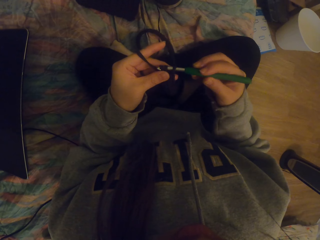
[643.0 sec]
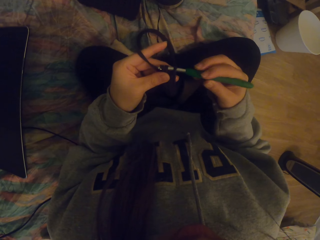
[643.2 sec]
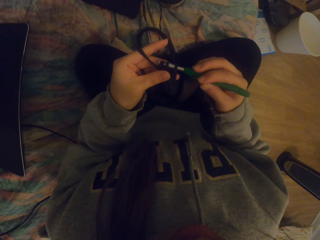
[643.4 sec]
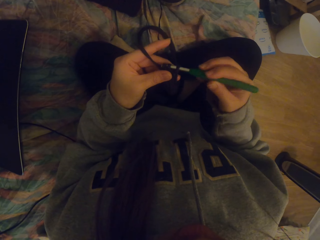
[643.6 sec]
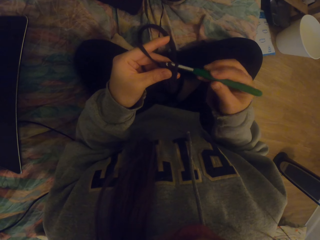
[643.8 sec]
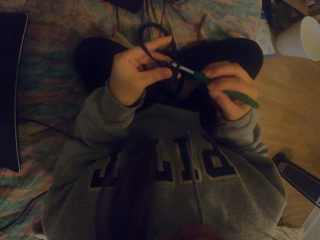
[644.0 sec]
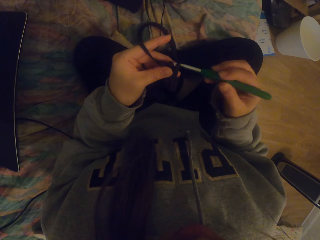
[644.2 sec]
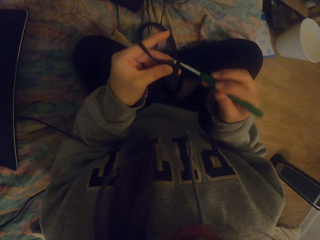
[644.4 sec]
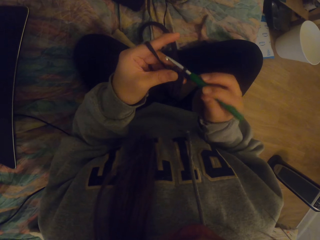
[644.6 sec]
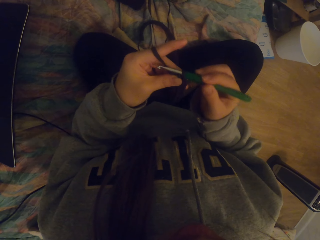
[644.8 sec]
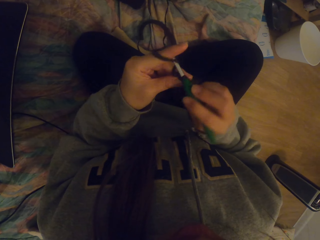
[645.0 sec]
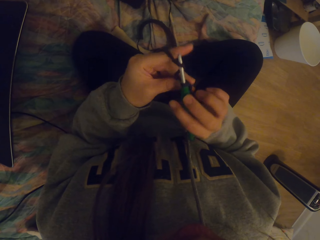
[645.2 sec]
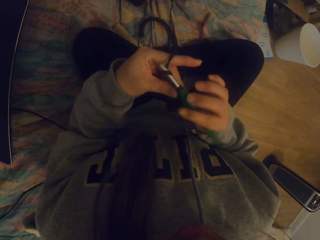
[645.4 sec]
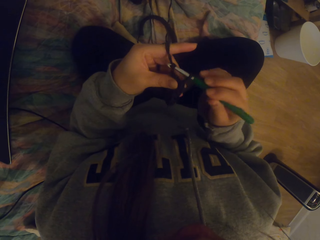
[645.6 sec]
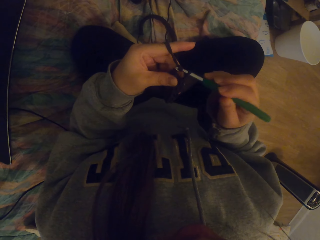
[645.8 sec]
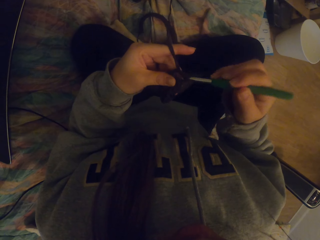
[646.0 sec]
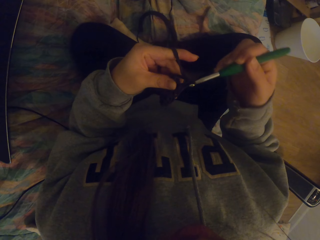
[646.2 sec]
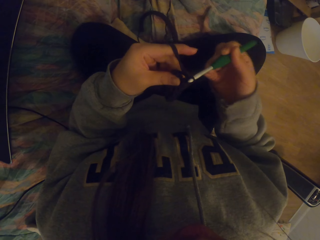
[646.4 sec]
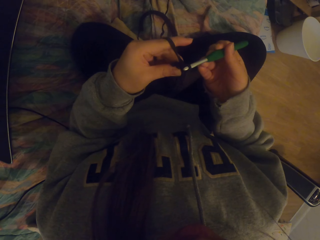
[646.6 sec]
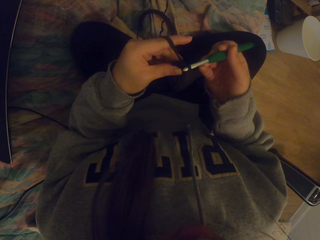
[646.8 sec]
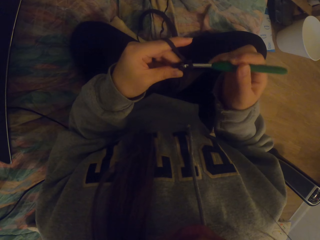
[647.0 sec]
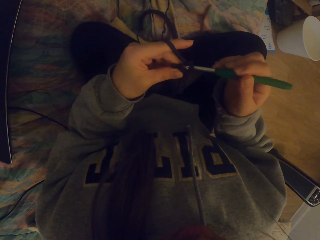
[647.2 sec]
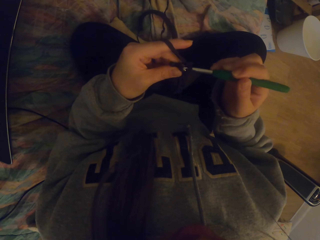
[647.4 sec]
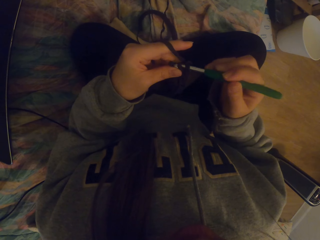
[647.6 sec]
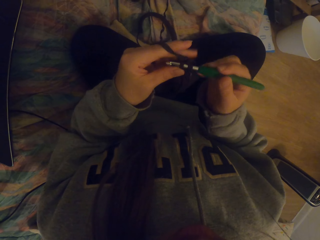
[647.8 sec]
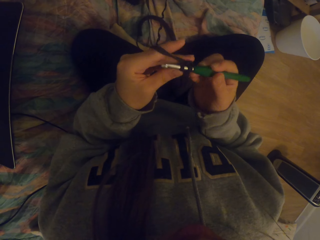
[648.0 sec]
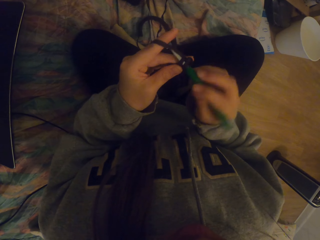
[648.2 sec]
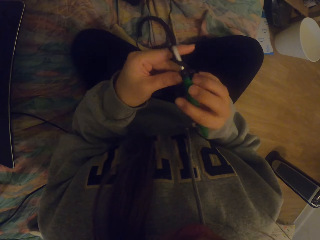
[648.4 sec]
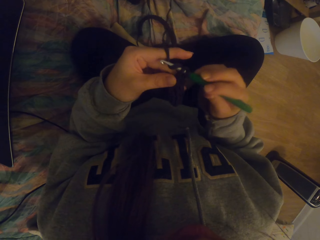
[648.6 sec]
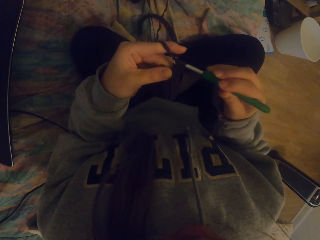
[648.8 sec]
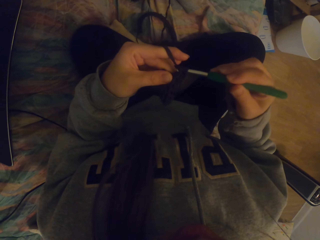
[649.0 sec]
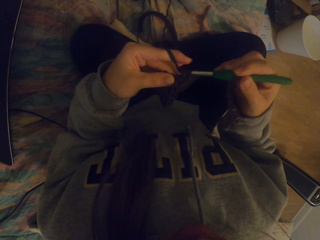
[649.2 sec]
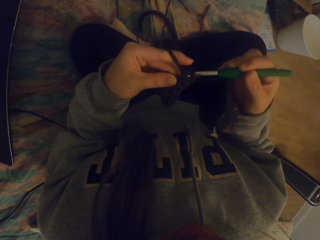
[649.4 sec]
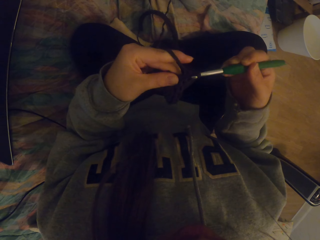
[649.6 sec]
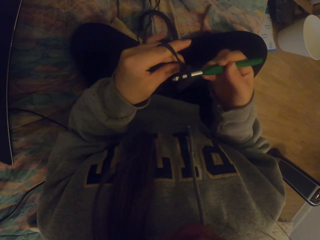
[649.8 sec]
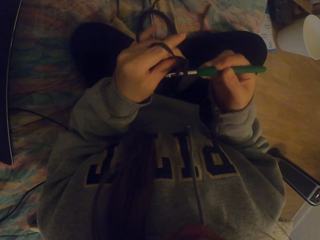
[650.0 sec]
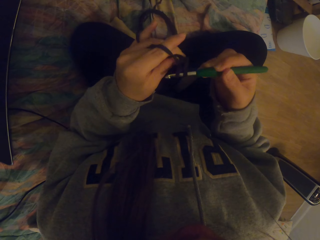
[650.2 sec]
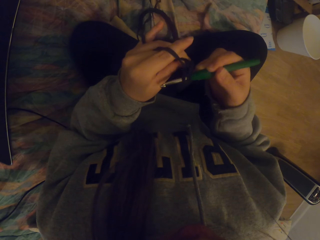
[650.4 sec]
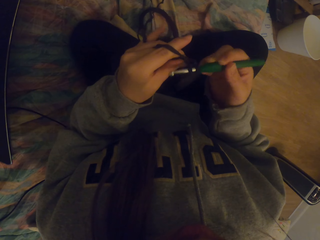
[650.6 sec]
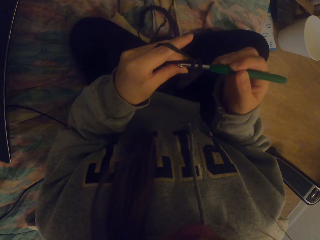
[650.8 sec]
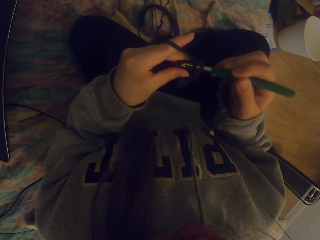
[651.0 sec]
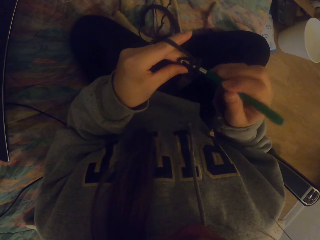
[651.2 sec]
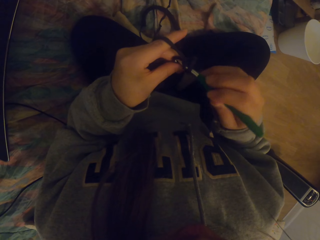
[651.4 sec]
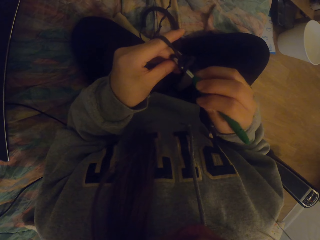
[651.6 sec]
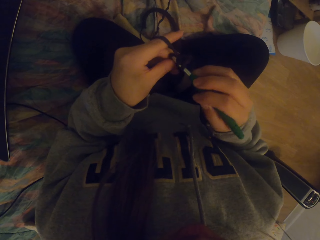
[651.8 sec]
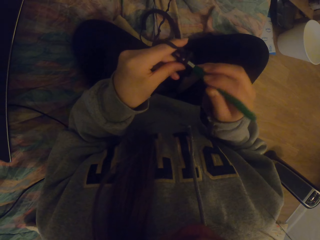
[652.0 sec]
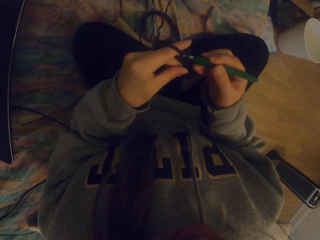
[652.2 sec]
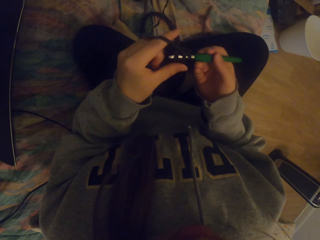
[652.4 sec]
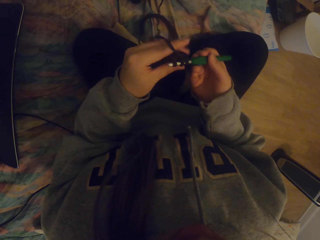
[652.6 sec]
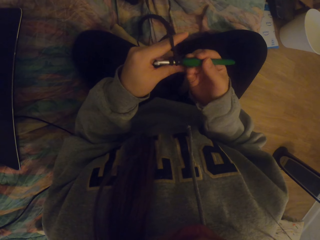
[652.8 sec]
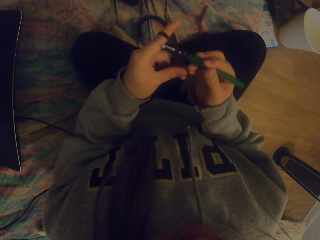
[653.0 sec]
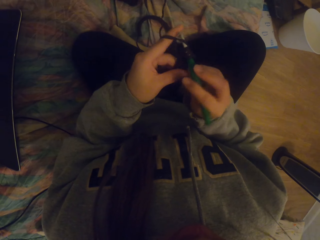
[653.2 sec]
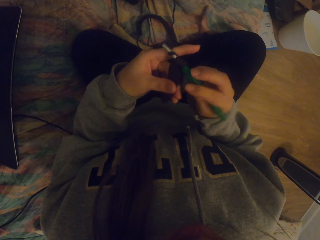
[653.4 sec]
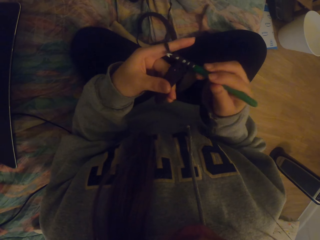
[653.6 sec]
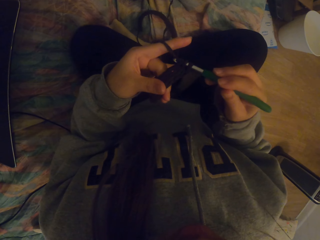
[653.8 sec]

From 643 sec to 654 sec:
The camera wearer crochets fabric with a crochet hook.

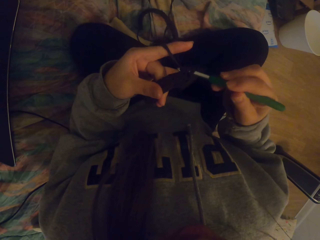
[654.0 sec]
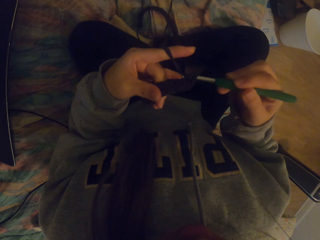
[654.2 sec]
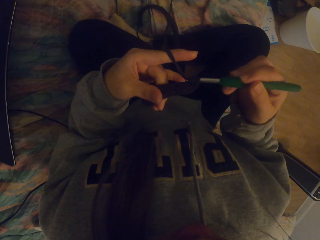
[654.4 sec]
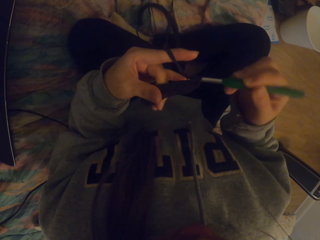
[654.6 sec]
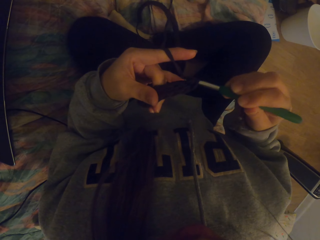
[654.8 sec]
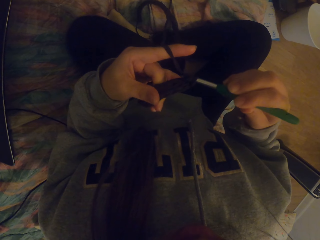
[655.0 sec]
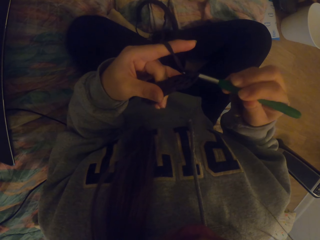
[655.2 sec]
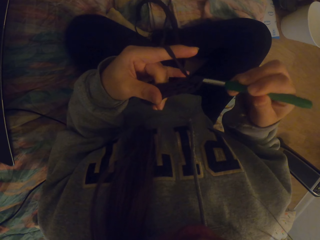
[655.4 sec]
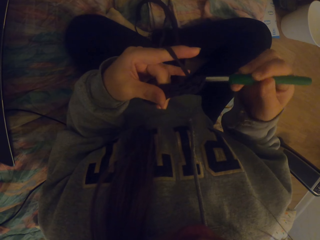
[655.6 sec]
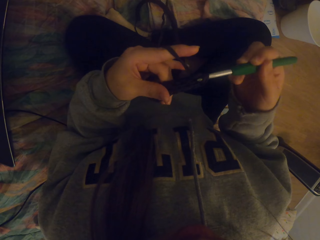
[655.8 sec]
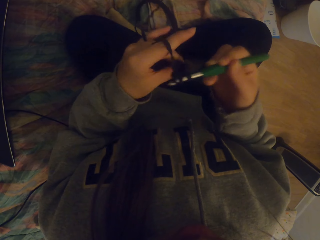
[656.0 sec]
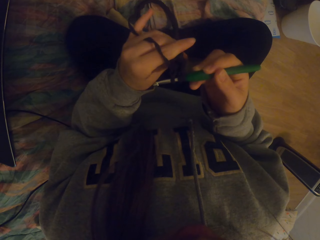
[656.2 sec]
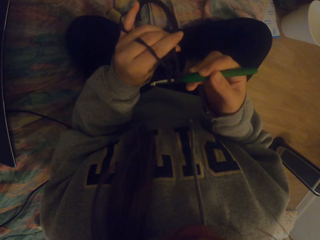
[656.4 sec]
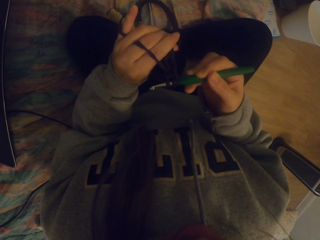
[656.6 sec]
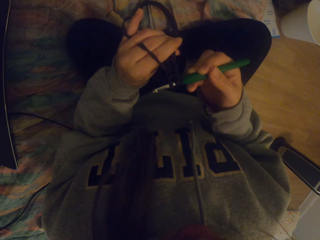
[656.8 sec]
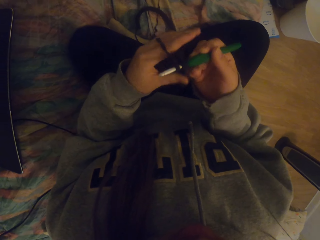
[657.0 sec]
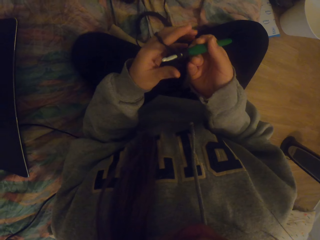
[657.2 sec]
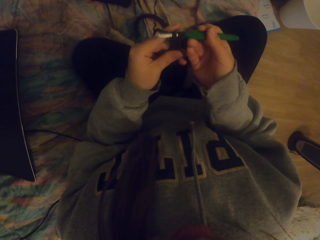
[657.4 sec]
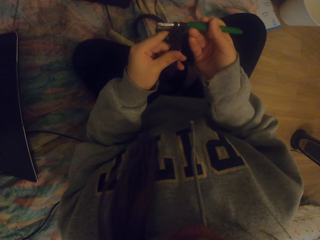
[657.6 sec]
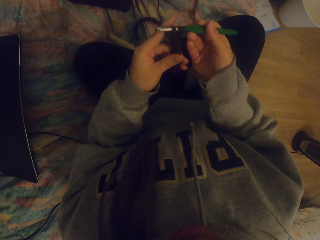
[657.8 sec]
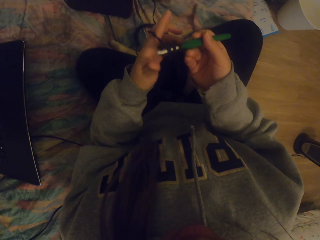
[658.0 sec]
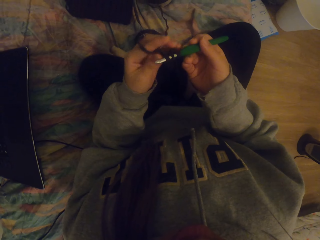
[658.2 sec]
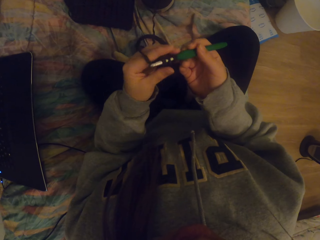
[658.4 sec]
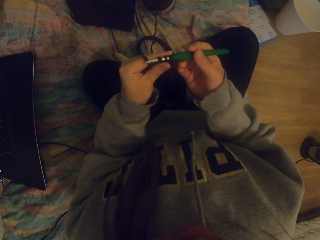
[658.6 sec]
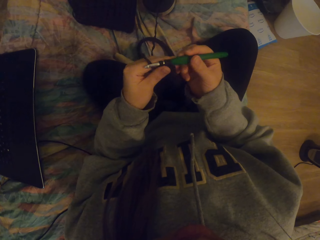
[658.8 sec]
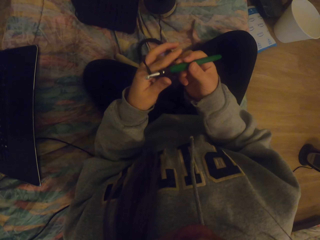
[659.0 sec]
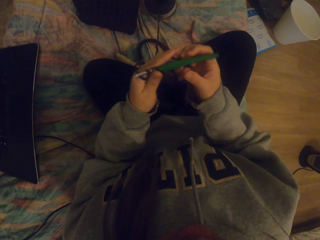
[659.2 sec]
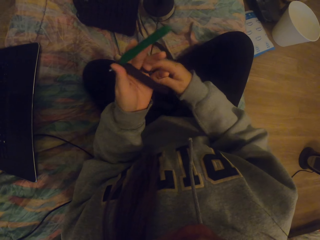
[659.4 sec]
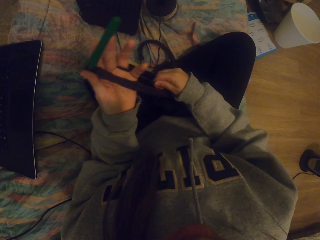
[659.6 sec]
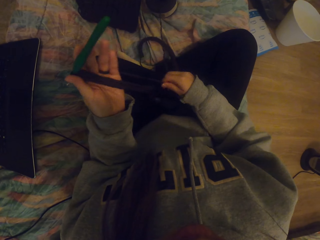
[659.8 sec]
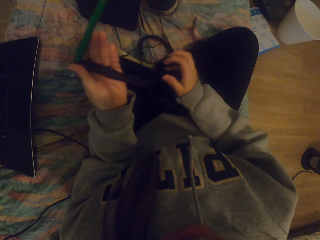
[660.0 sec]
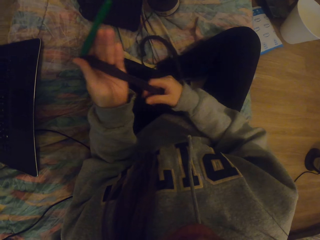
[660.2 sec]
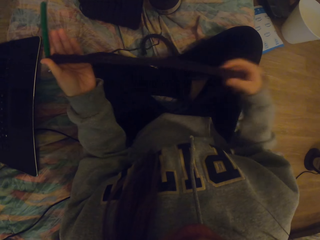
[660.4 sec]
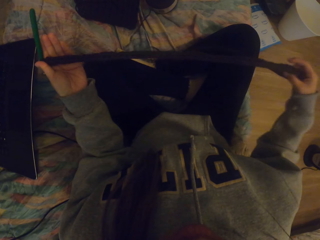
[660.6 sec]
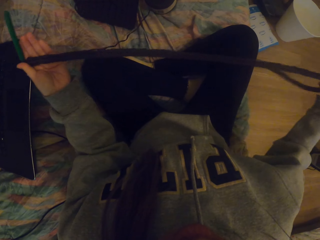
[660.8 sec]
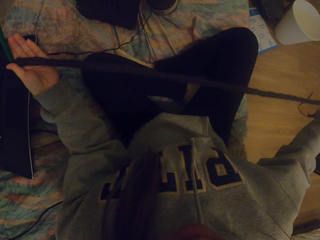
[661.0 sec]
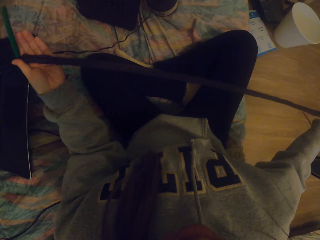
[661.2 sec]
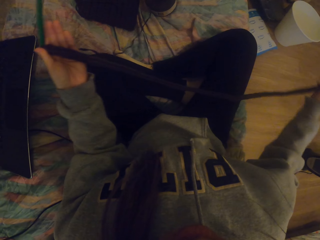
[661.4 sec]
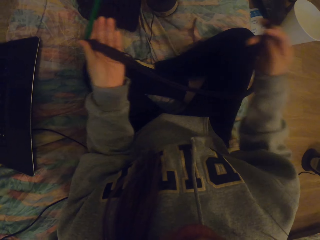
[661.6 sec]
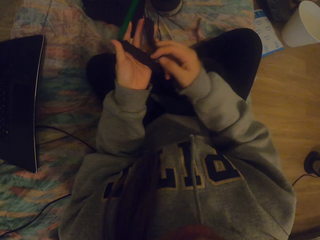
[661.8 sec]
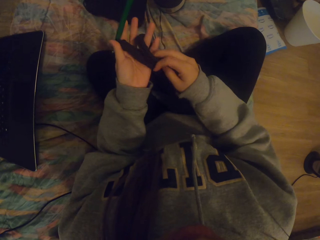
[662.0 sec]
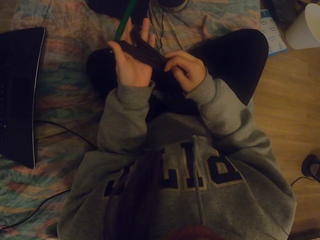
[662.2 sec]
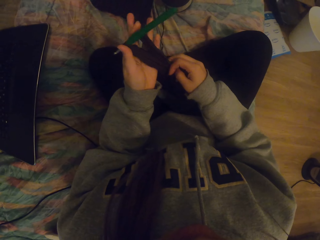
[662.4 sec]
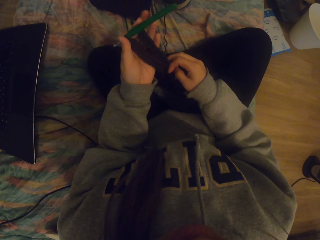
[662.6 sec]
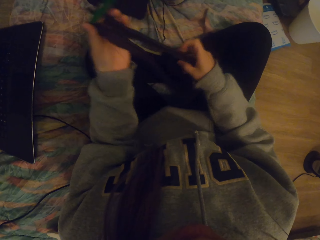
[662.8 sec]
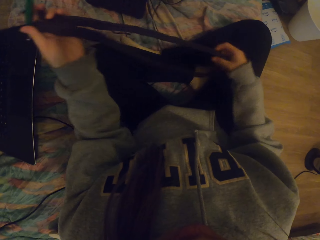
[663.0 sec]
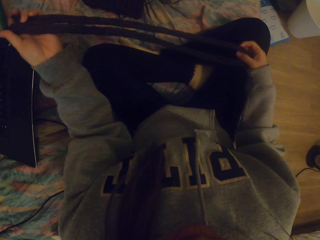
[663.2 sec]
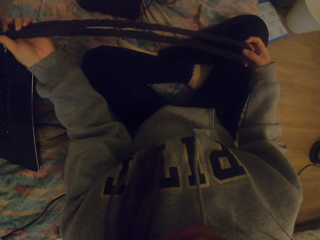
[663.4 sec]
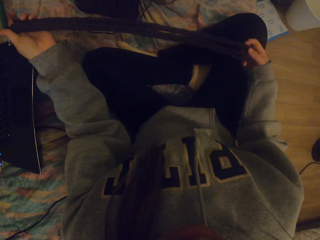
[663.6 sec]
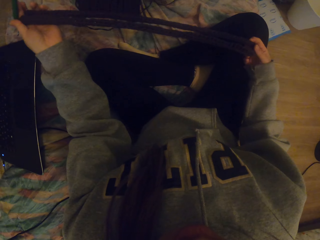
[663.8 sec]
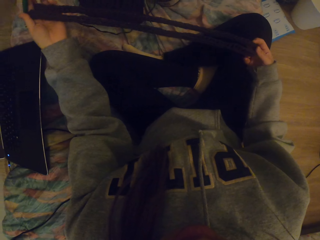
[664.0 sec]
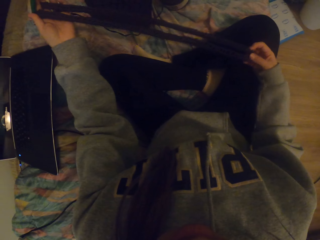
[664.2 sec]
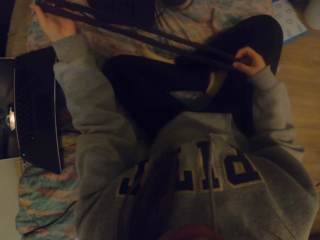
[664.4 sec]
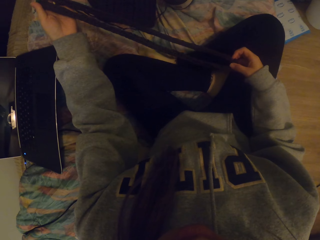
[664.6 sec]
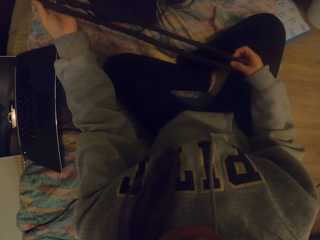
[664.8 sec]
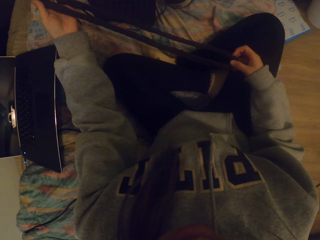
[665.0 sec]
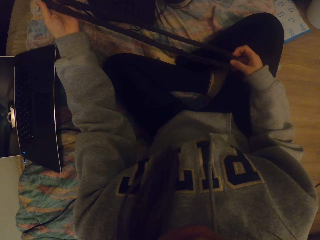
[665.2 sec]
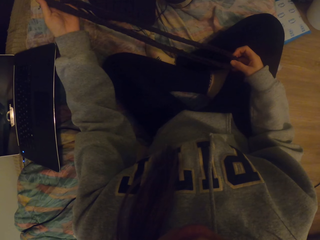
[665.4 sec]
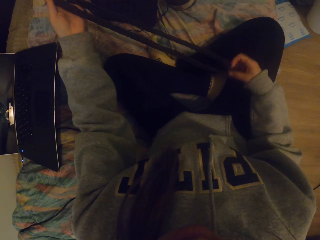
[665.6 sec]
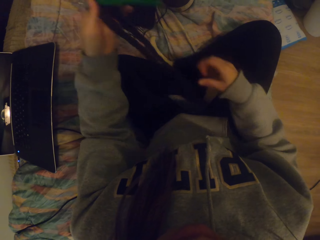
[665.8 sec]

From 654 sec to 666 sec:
The camera wearer straightens the crochet. They tighten the fabric on the crochet. They straighten the knitted fabric and fold the crochet.
